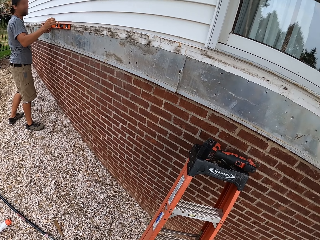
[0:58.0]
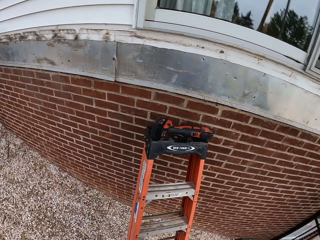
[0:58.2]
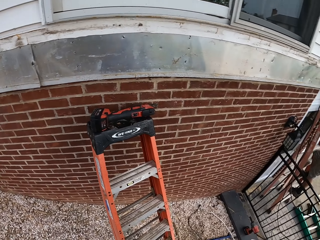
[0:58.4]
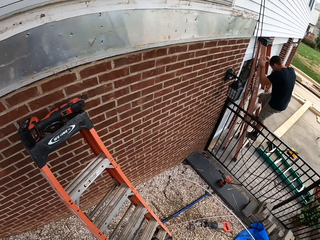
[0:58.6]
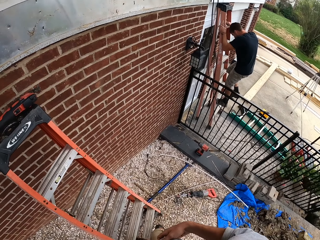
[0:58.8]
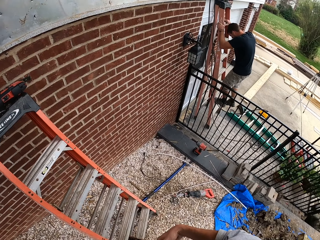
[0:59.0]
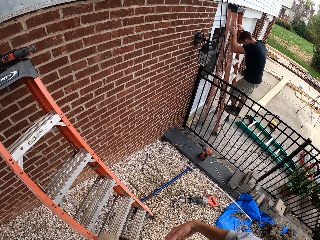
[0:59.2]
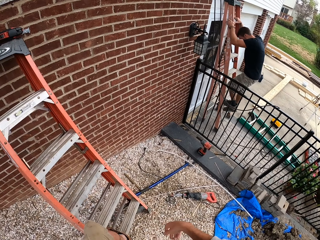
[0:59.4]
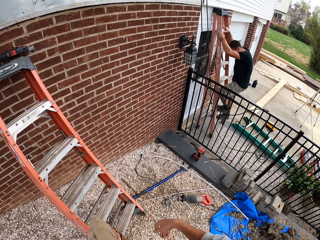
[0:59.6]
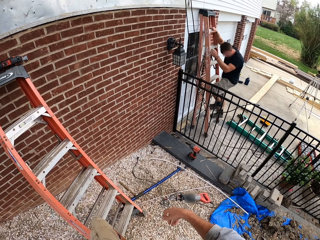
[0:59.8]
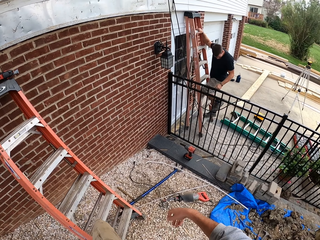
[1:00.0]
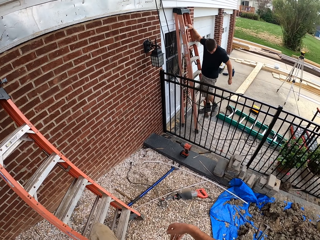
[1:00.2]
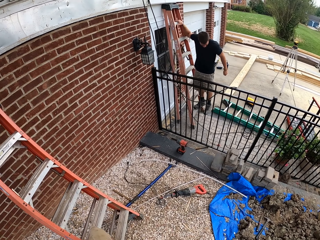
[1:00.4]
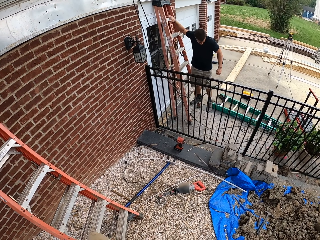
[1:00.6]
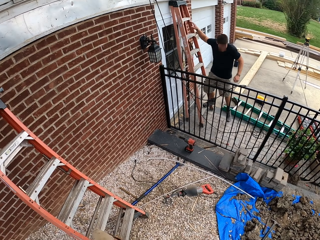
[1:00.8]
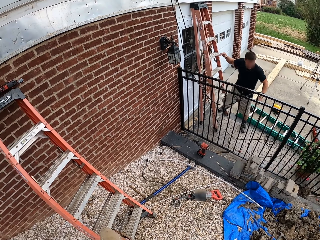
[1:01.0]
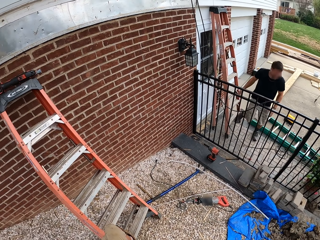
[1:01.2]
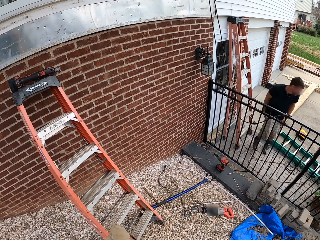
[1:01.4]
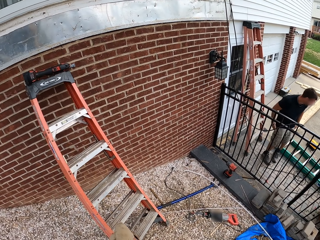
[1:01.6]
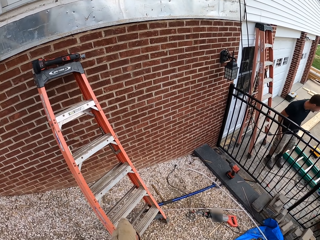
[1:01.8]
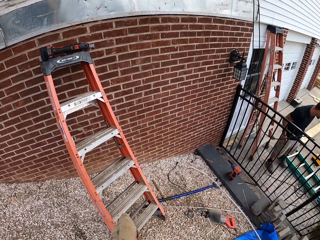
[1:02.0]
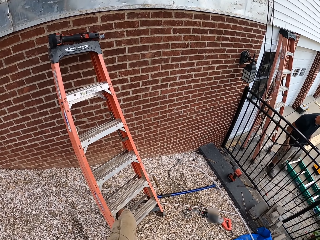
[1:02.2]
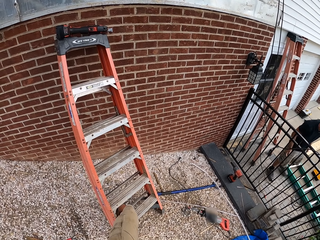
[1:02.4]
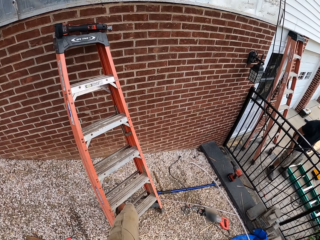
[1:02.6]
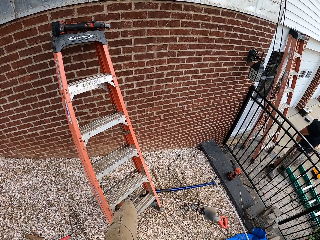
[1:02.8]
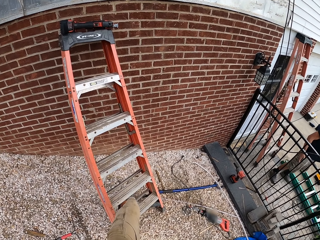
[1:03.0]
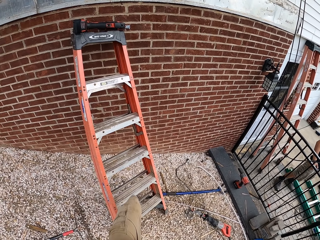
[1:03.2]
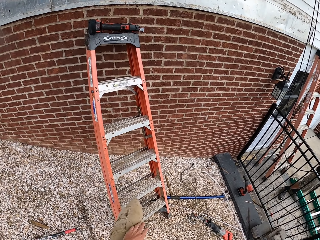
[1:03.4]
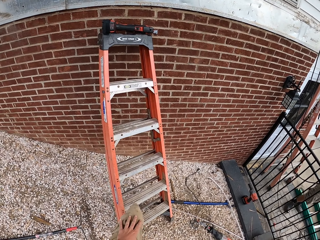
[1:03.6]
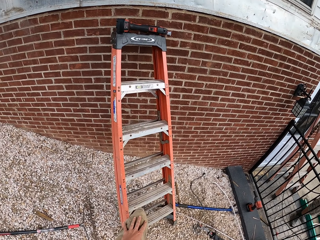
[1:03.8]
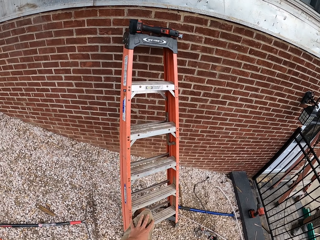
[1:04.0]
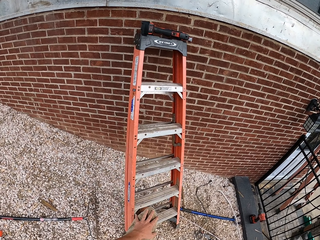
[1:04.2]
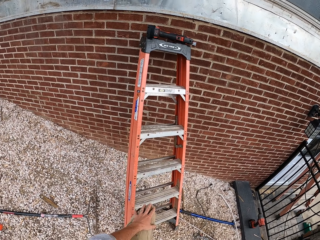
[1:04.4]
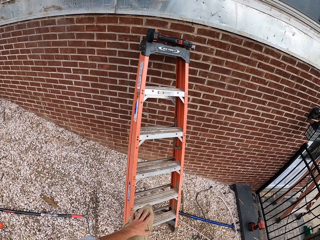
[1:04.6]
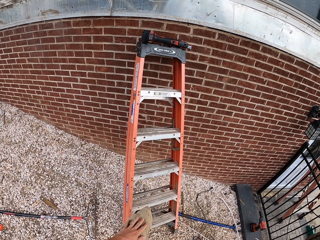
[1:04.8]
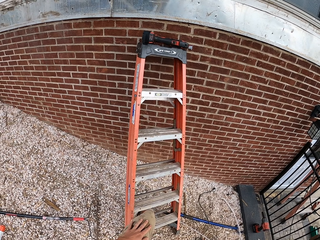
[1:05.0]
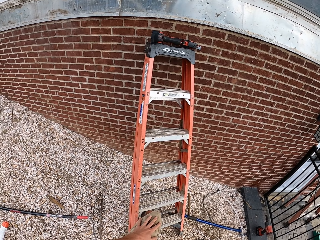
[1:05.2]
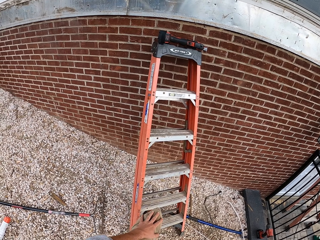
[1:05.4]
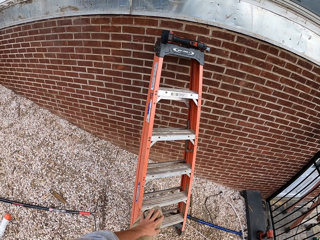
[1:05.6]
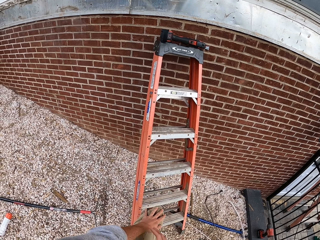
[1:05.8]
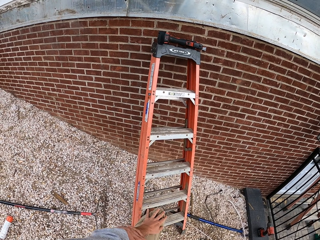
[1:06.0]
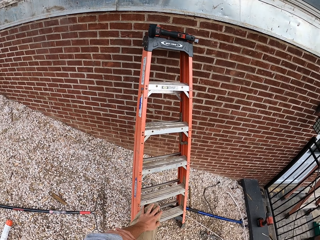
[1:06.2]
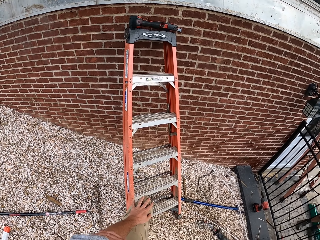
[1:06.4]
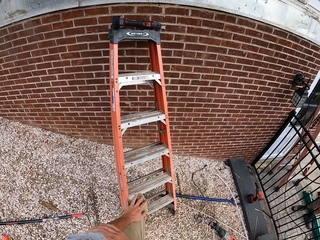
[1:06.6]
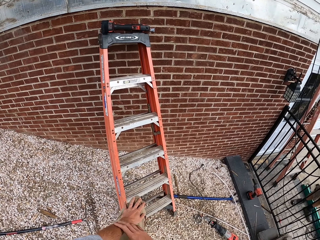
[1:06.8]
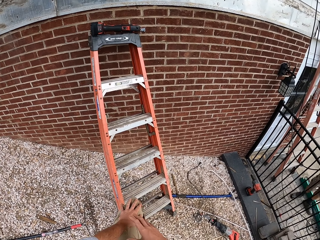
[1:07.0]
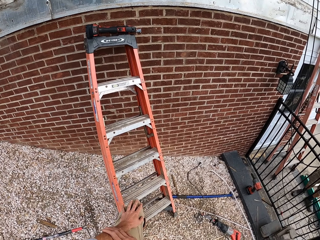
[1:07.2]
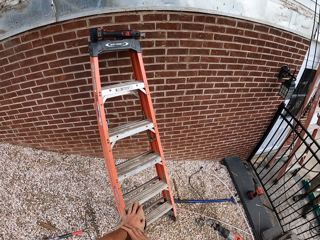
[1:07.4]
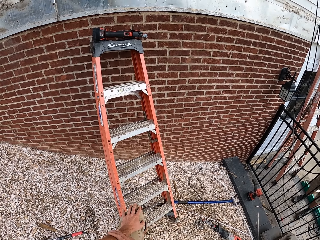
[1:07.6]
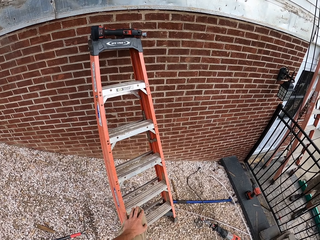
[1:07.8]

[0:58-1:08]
A man descends the ladder. The camera wearer stands with one leg on the ladder. They flap the hand and put the hand down. They stand with one leg on the ladder. The man turns, taps the pockets, lifts the hand. The camera wearer rests the hand on the leg. They stand with one leg on the ladder. They rub the hand on the leg.

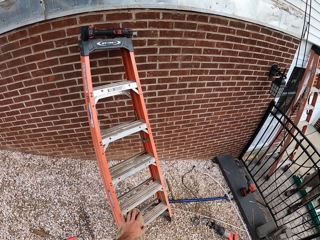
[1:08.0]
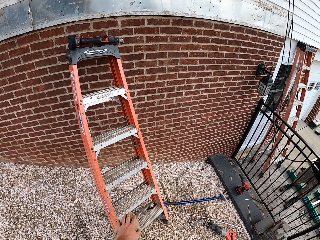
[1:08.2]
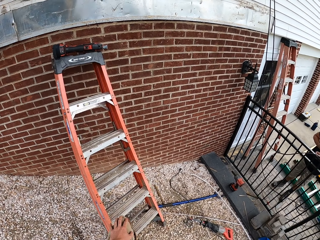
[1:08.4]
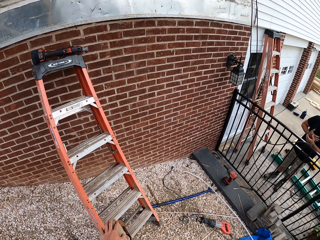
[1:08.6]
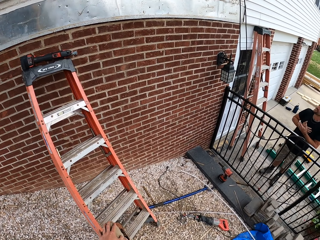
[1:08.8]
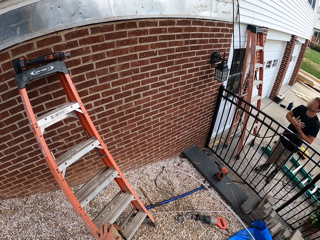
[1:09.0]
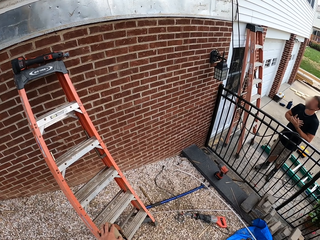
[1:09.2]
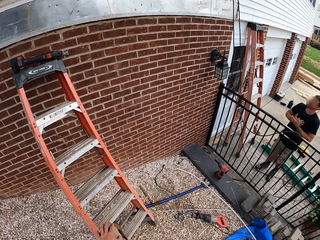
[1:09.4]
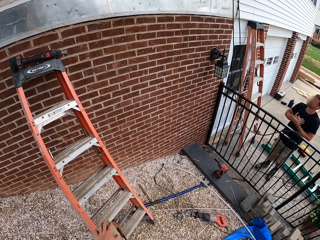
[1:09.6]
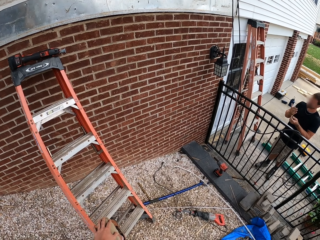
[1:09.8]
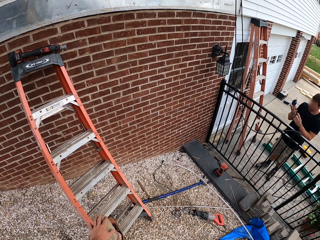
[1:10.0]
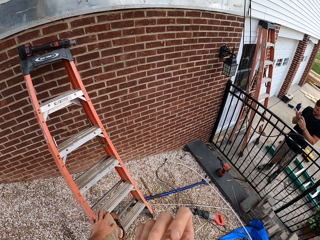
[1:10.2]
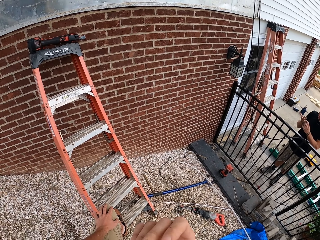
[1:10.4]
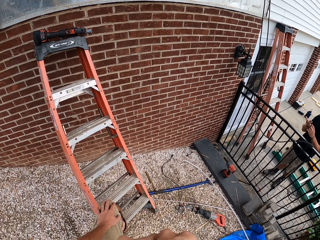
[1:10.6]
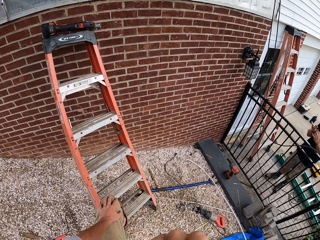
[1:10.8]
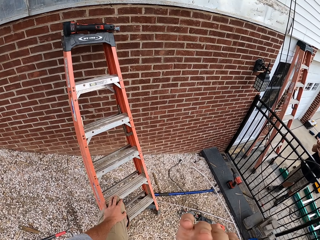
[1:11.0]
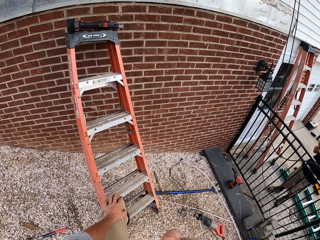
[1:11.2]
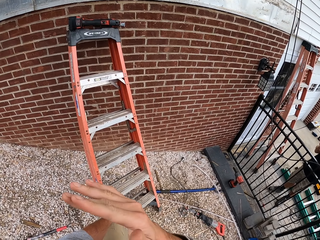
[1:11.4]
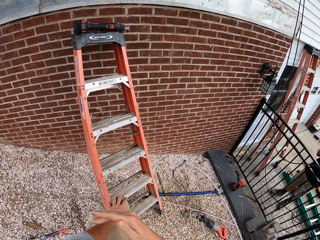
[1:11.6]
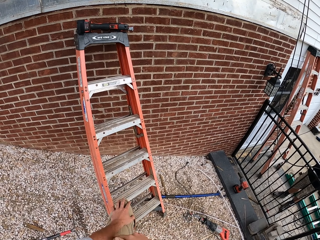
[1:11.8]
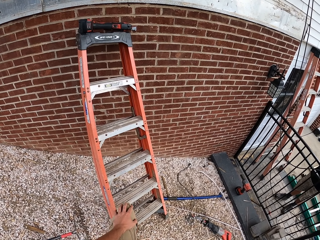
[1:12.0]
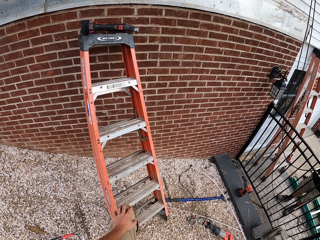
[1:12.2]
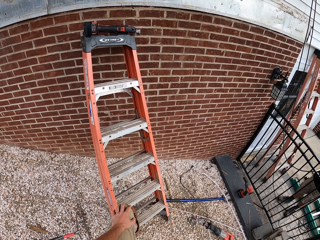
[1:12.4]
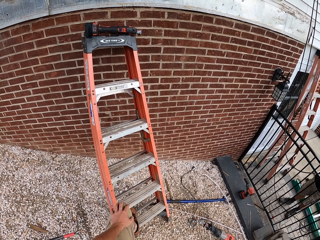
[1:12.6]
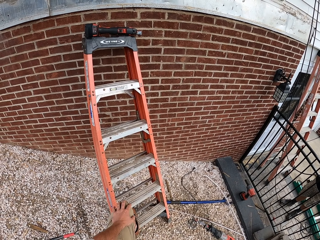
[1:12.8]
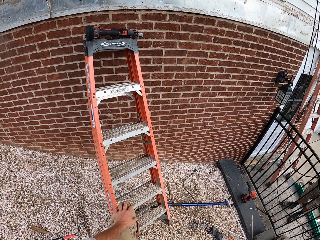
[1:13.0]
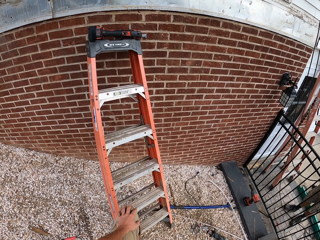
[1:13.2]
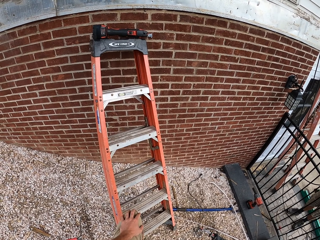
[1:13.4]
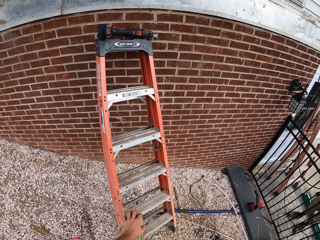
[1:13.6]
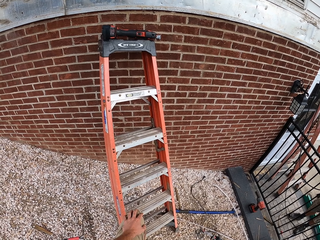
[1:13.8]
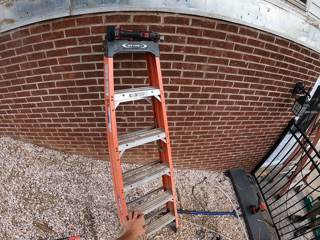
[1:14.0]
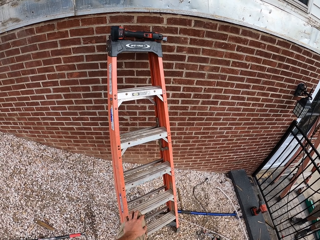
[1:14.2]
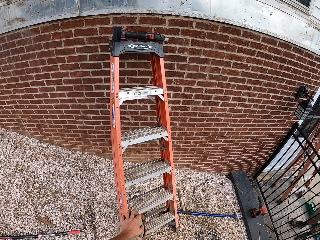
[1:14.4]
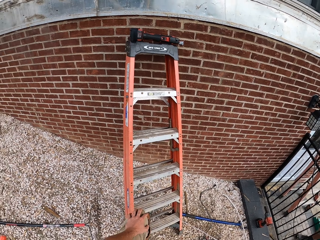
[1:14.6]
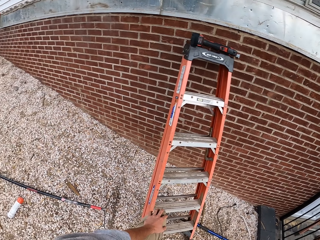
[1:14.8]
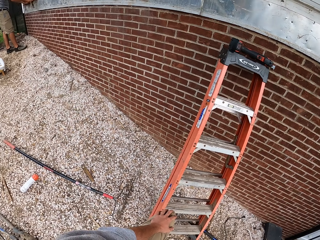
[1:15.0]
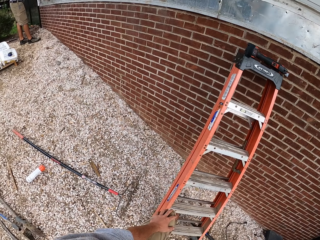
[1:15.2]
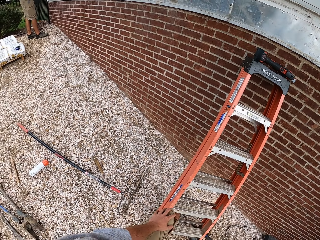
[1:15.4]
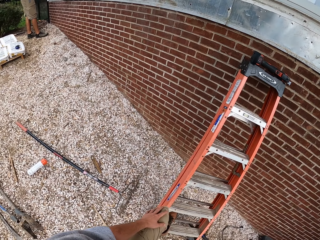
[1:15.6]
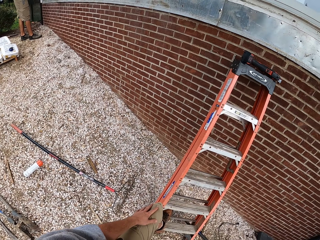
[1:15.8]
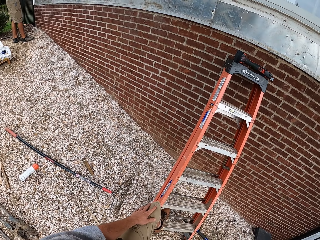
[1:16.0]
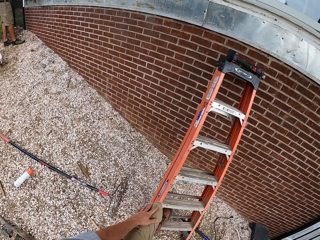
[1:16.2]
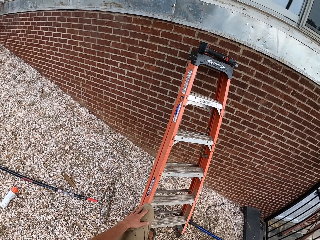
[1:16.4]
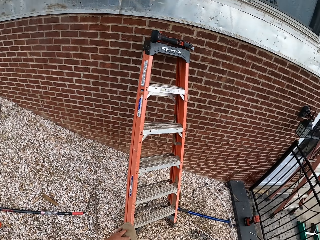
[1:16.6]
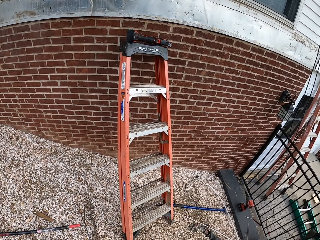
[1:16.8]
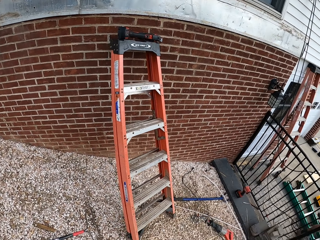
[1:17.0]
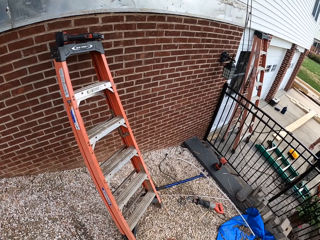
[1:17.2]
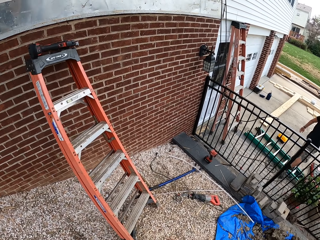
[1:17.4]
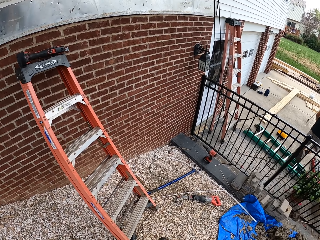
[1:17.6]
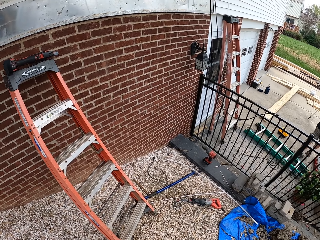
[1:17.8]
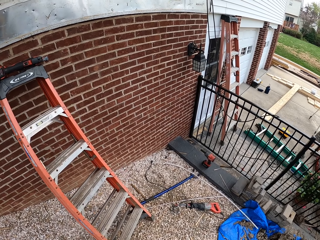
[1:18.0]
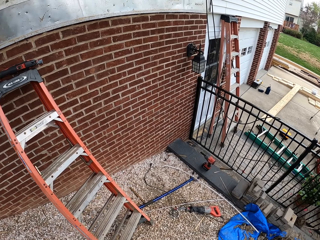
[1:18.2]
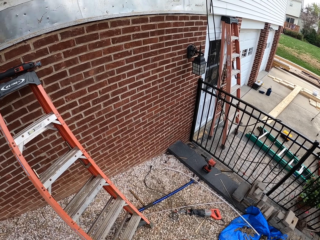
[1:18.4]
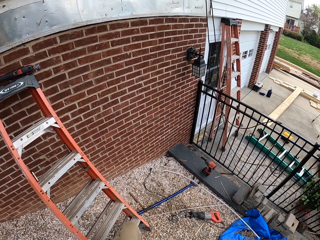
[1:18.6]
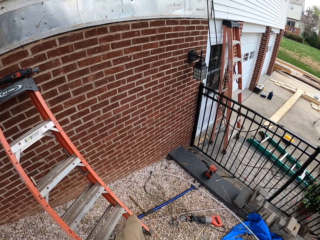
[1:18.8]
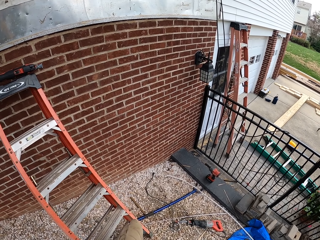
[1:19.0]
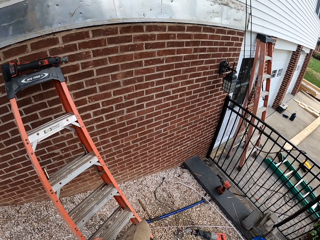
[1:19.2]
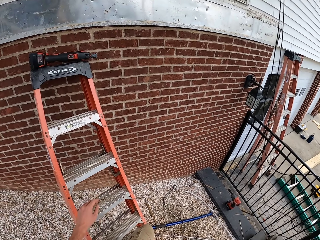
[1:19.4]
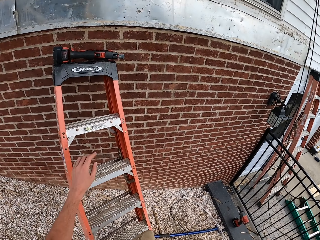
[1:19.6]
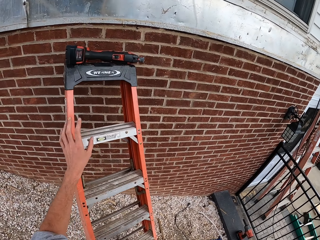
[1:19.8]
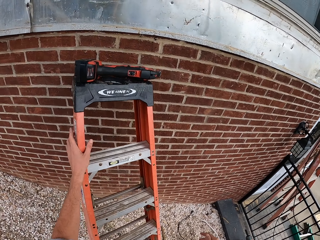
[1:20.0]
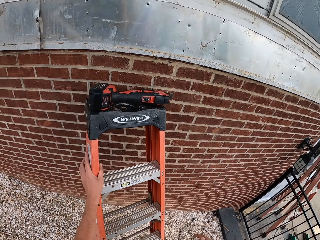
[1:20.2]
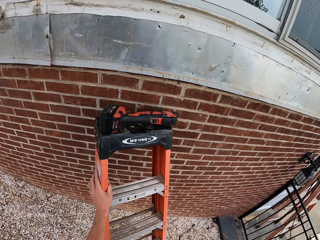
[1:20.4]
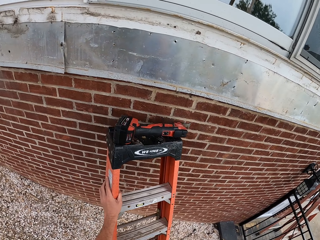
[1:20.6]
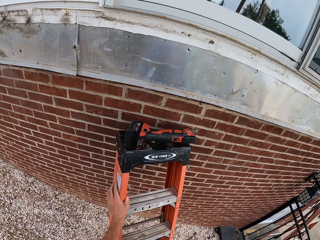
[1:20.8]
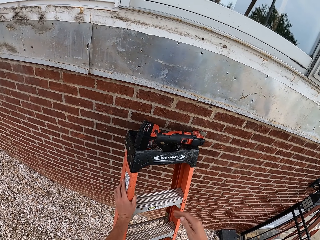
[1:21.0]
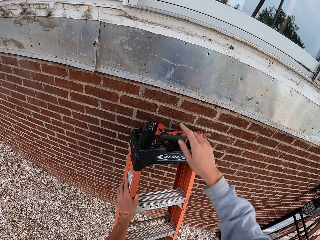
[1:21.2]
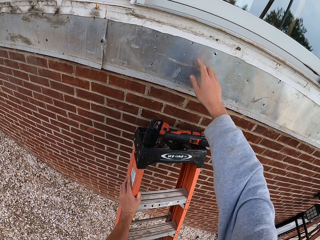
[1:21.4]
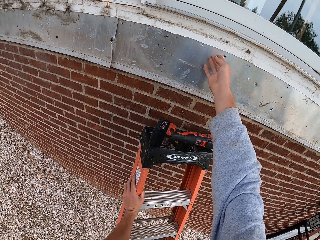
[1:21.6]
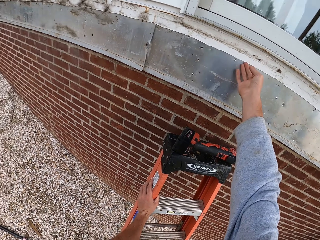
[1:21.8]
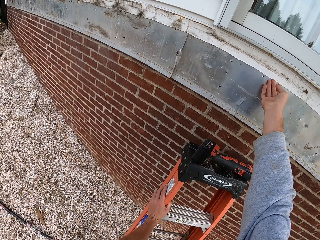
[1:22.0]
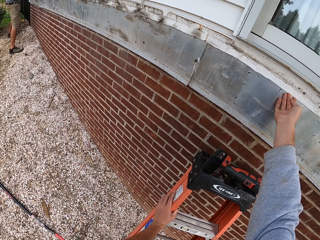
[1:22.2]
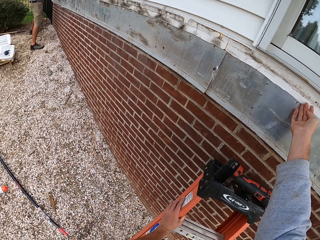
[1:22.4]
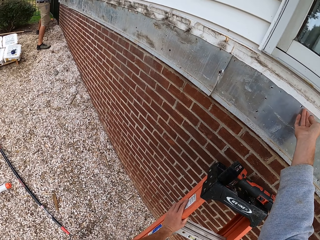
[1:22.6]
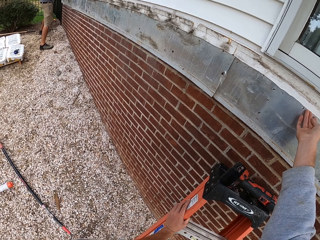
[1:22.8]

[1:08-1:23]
A man folds the hands and looks at the palm. The camera wearer touches the face with the hand. They raise the hand. They put the hand down. They stand with one leg on the ladder. They remove the leg from the ladder. They rest the leg on the ladder. The man walks around. The camera wearer climbs the ladder. They hold the ladder with one hand. They remove something from the roof. They touch the wall.
